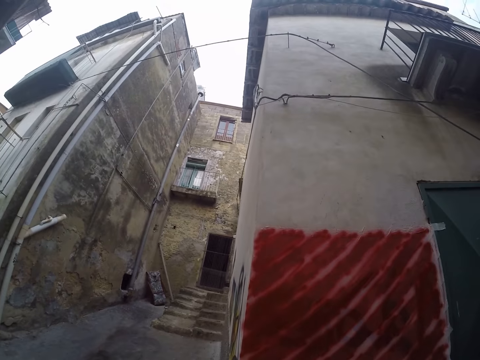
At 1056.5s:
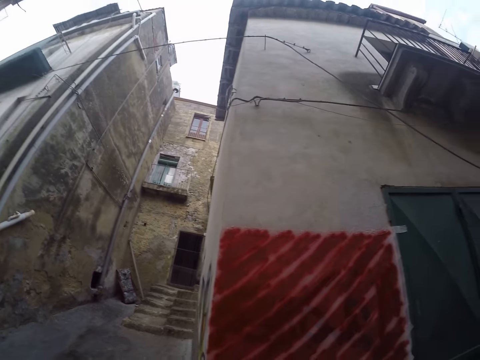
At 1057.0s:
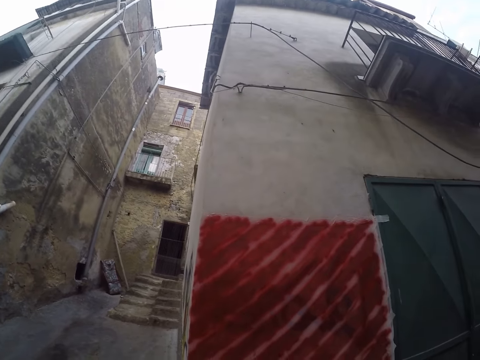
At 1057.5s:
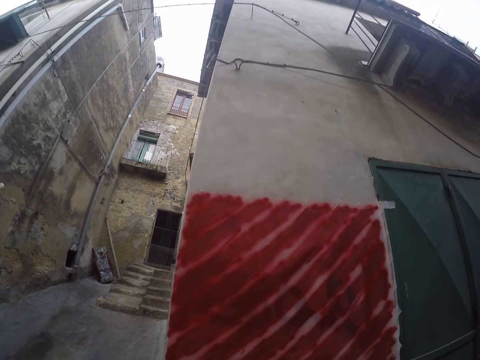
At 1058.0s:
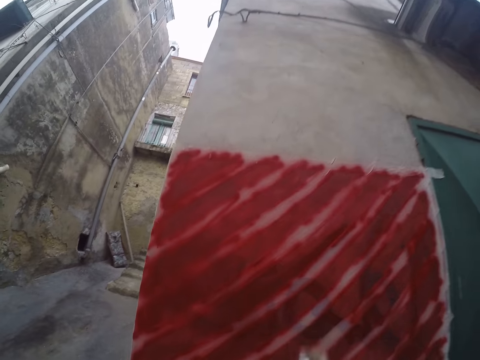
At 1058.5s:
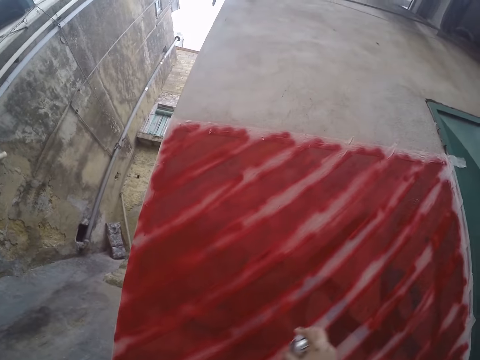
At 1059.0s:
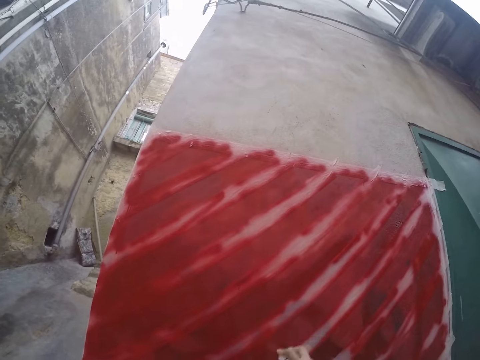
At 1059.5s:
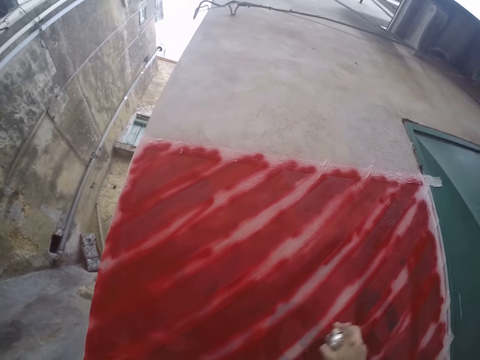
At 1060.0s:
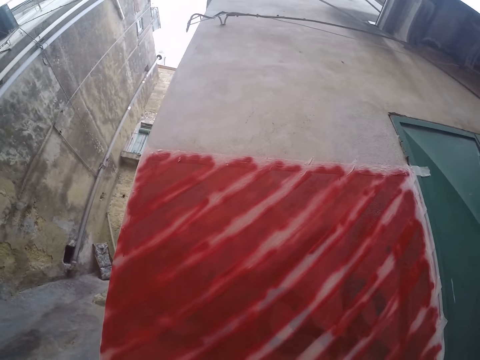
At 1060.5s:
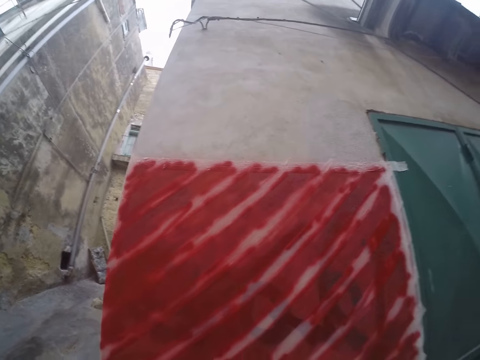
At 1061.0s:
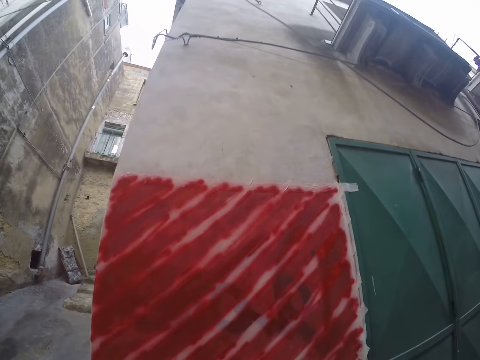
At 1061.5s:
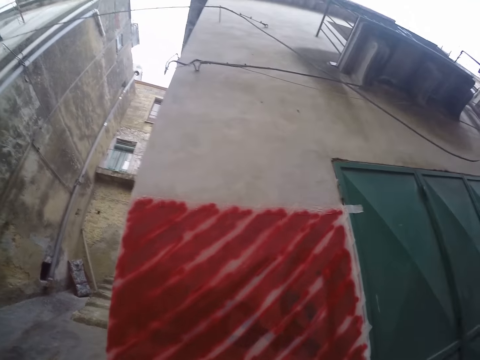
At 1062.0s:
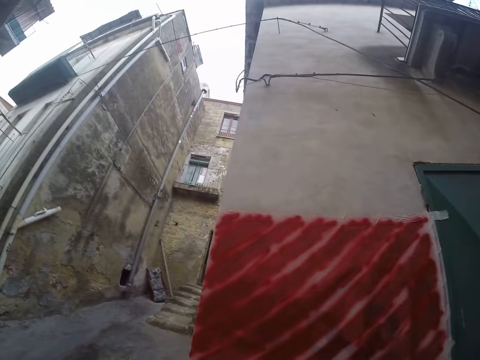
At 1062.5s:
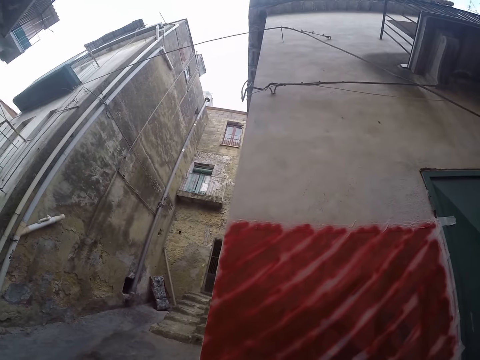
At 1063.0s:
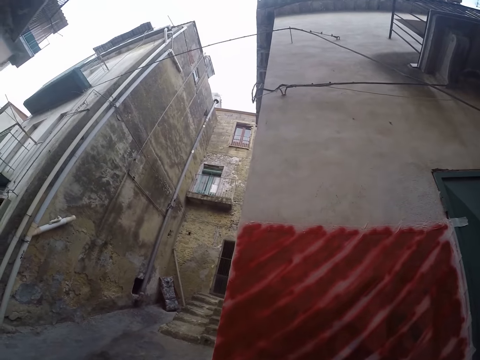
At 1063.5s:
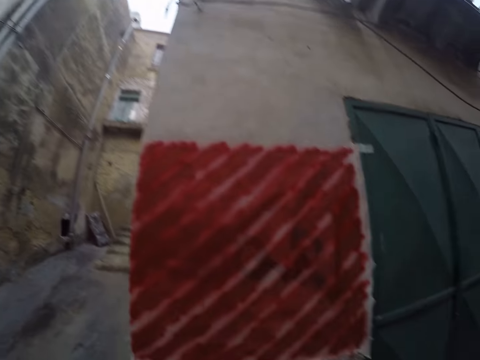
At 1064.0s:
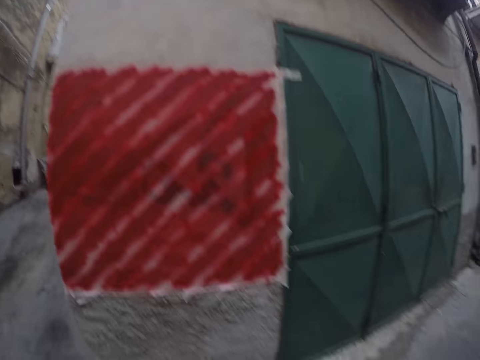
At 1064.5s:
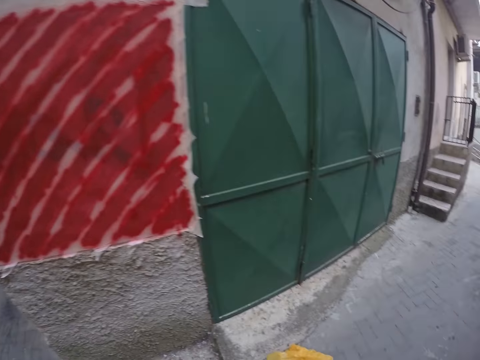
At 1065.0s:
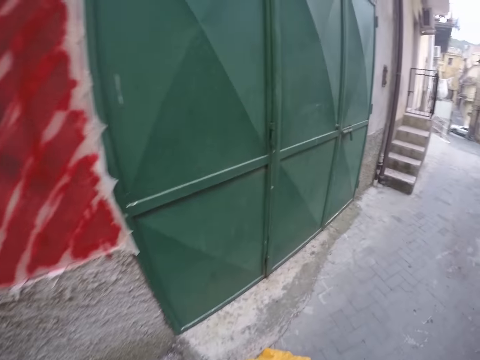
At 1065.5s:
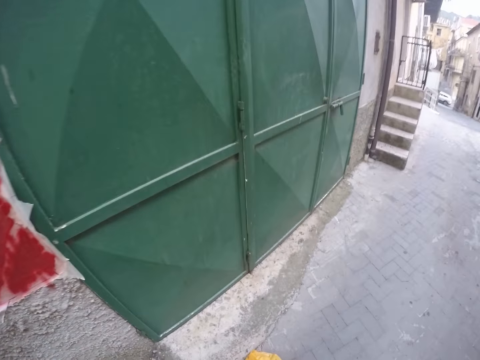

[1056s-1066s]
The camera wearer paints the wall red with the spray paint in his right hand.

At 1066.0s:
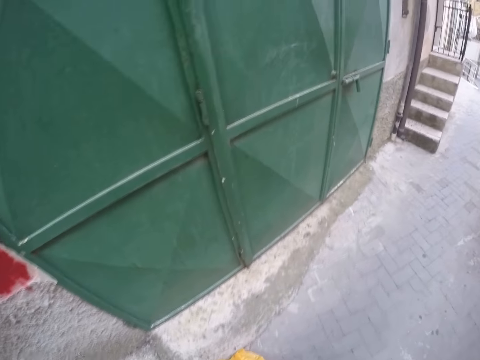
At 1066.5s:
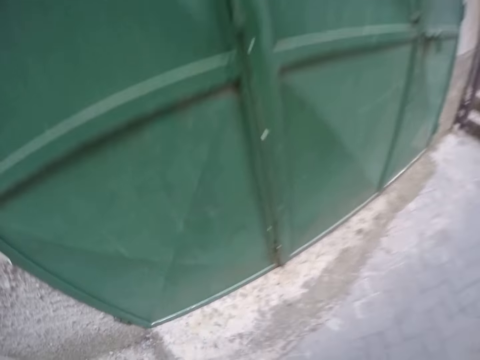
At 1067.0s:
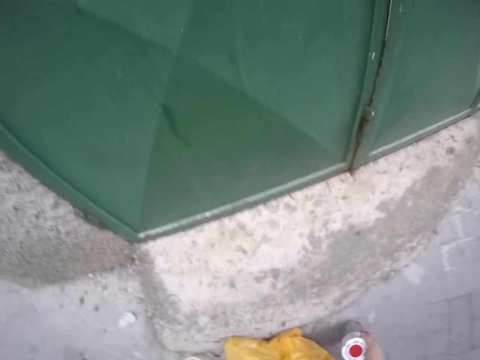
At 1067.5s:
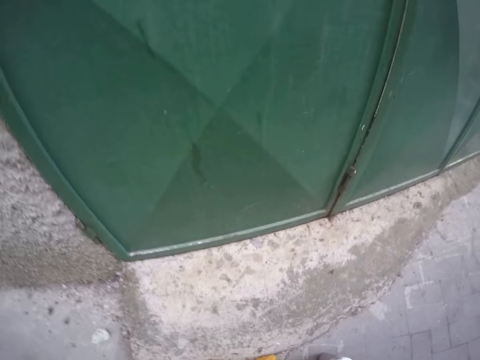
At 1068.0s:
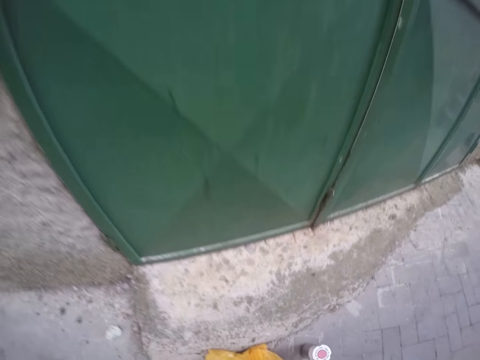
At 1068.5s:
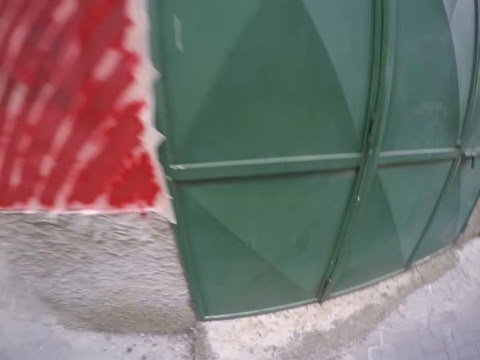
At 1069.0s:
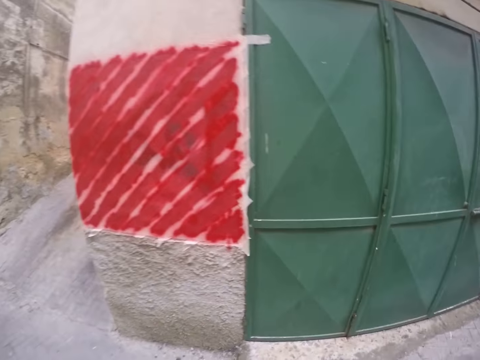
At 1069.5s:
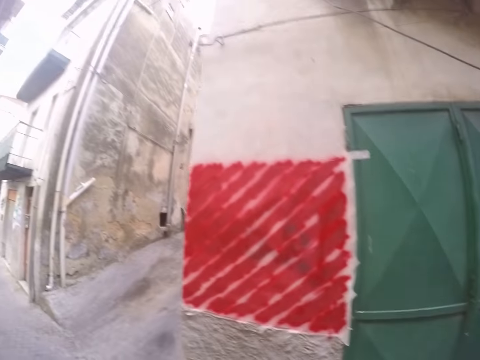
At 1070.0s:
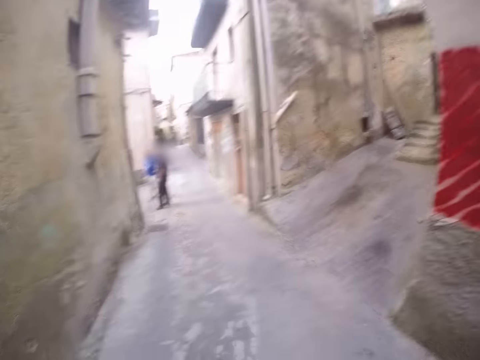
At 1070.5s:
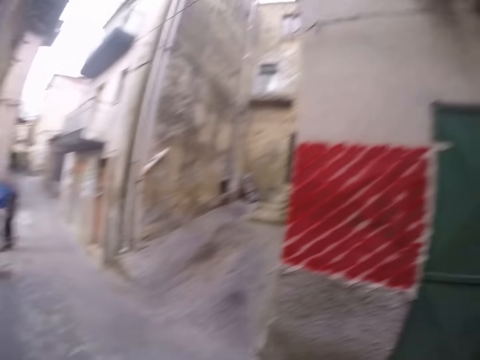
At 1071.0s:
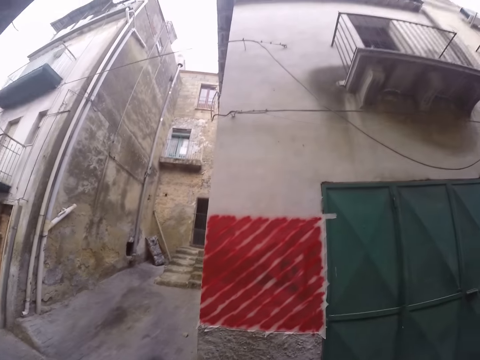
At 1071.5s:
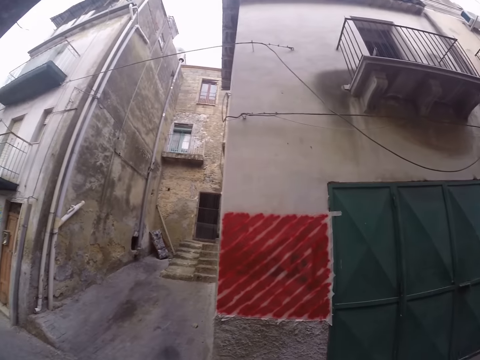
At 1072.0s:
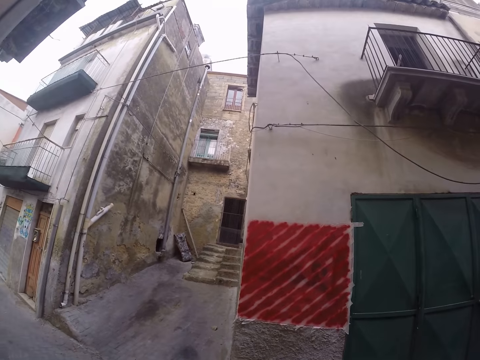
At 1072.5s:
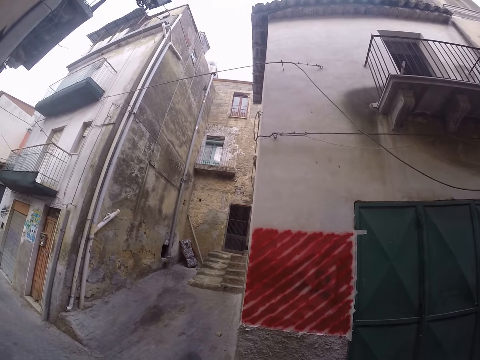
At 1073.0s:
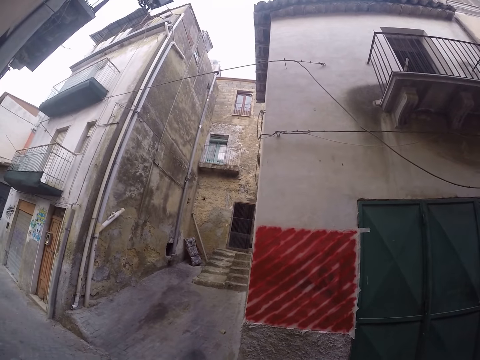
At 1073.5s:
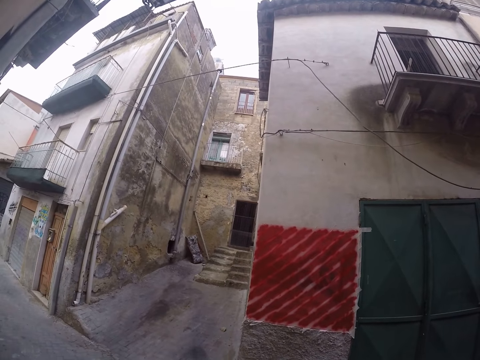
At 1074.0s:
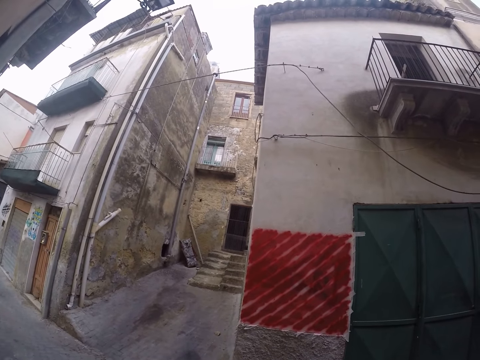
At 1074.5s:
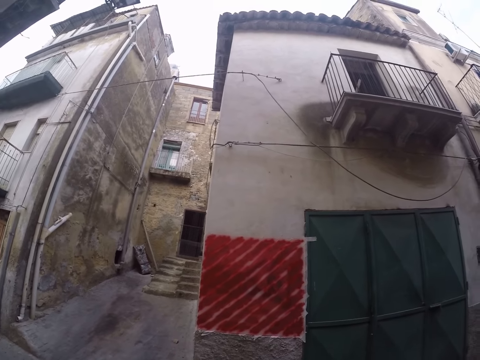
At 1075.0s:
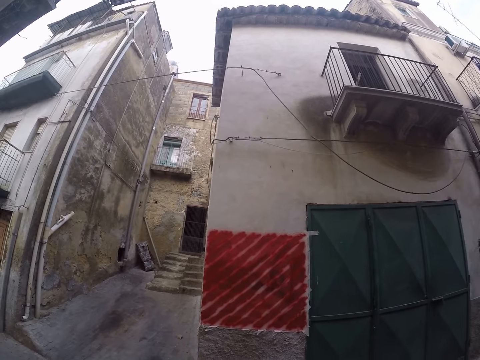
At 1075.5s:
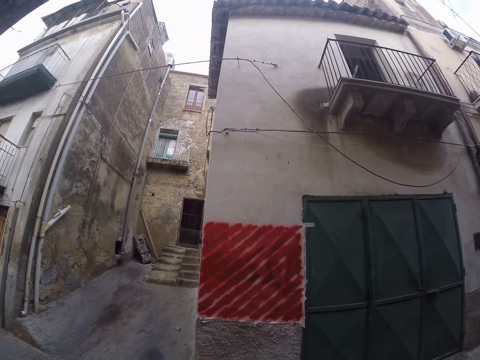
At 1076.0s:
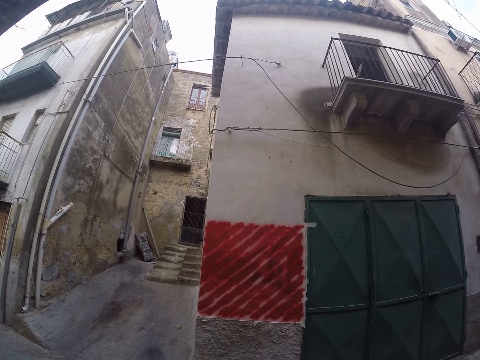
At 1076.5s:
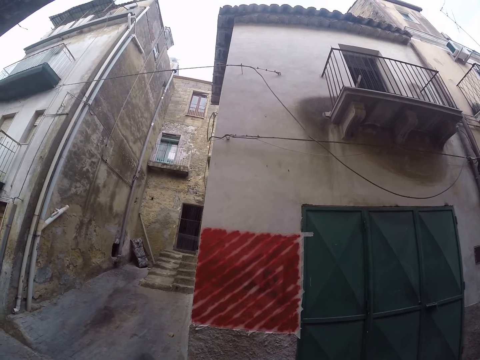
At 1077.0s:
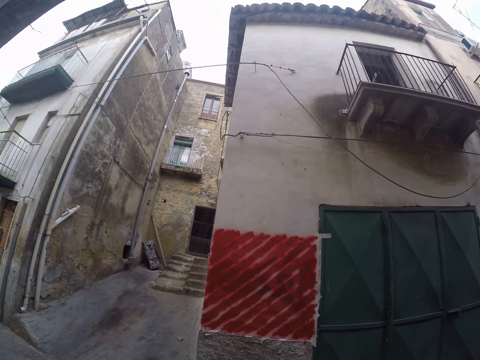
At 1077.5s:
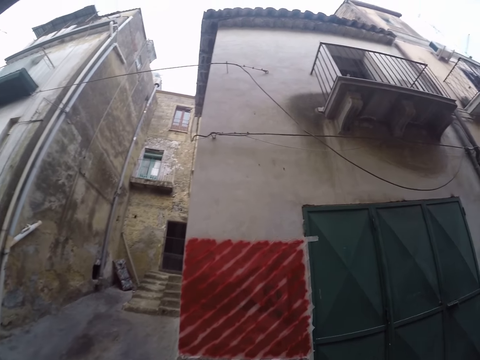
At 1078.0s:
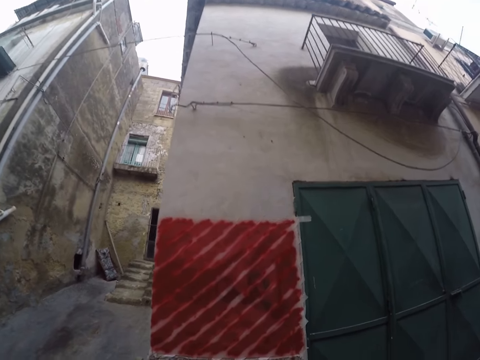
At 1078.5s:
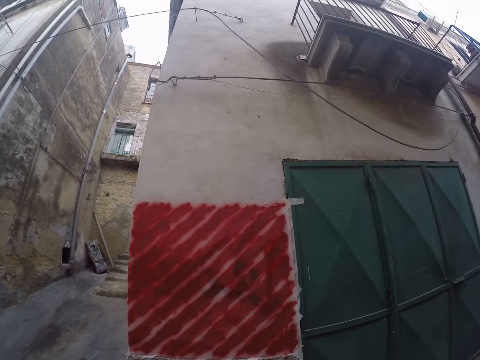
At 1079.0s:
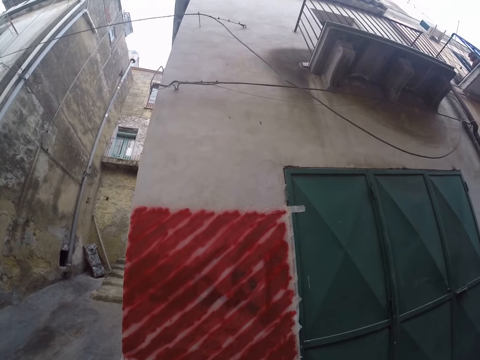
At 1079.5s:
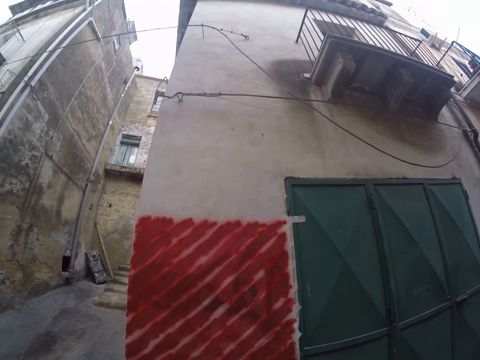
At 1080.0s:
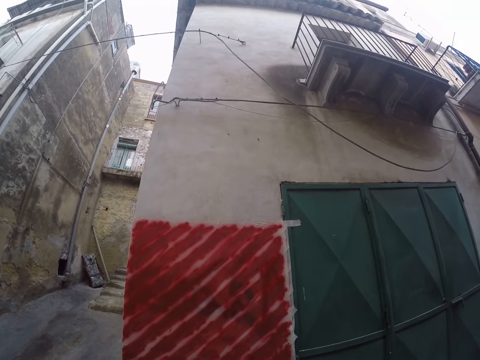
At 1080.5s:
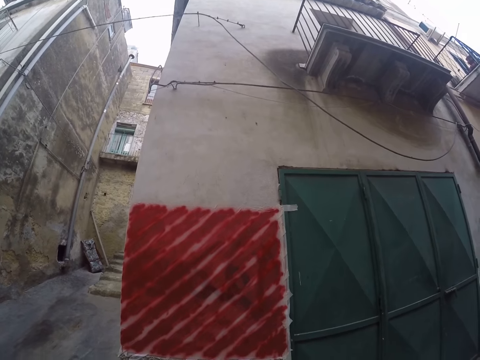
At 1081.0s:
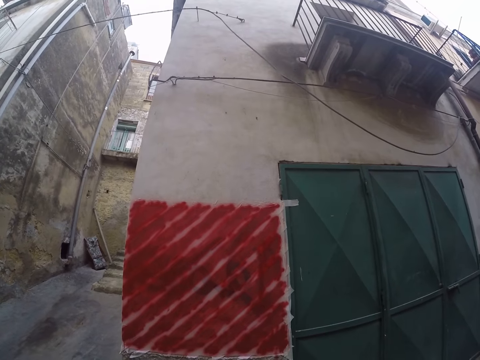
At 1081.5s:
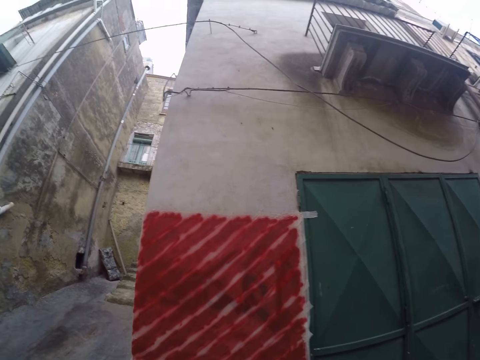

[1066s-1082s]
The camera wearer drops the spray paint on the ground with his right hand. He looks at a man. He moves towards the wall.
